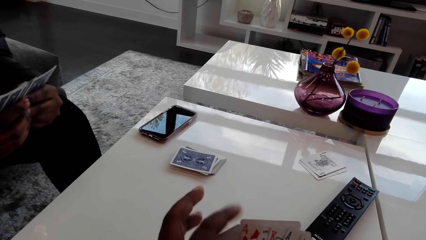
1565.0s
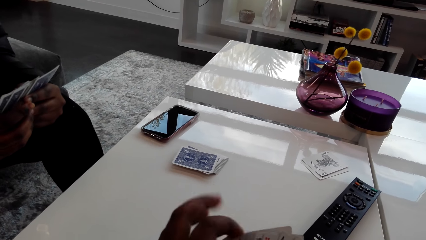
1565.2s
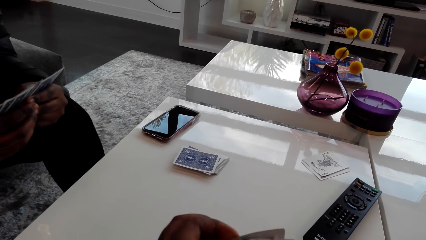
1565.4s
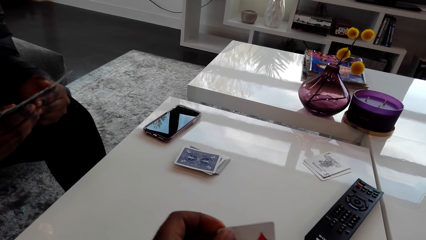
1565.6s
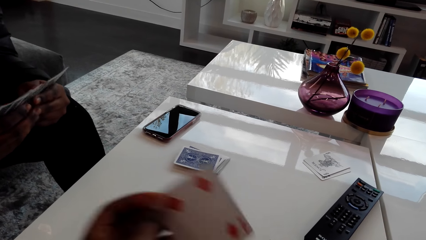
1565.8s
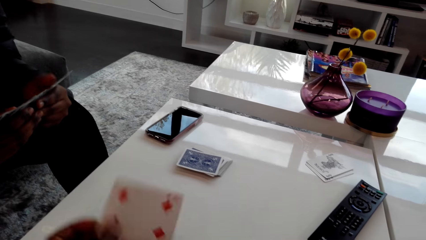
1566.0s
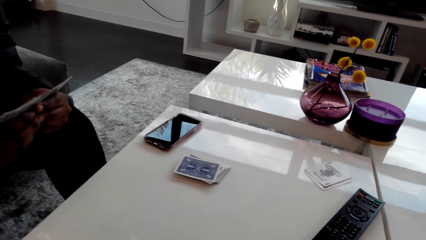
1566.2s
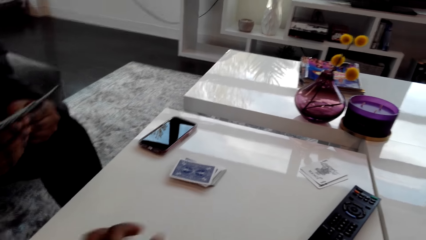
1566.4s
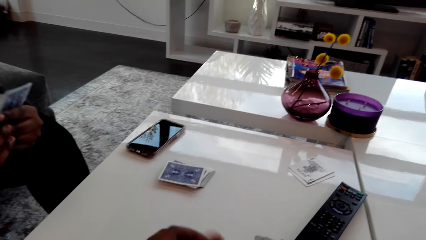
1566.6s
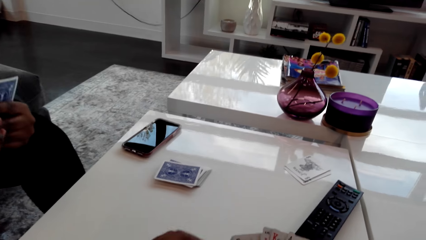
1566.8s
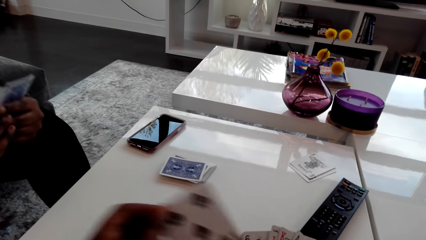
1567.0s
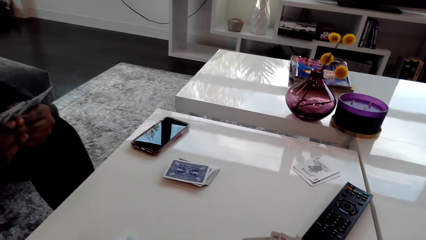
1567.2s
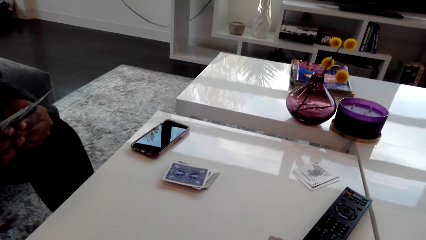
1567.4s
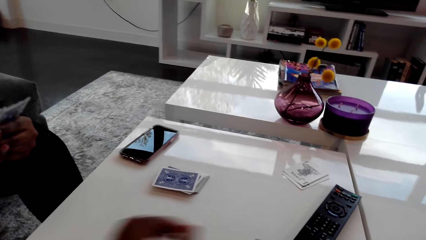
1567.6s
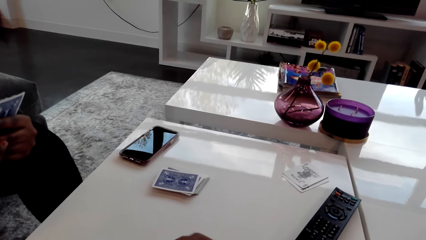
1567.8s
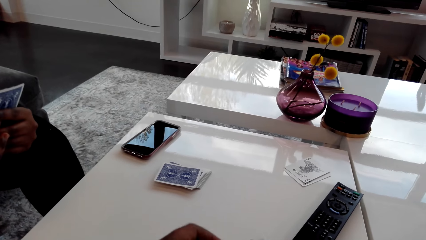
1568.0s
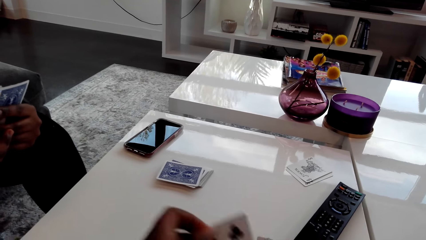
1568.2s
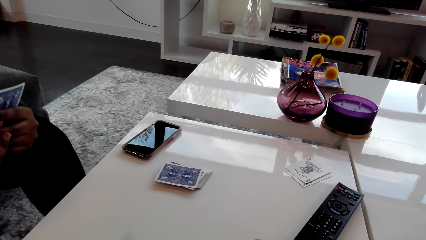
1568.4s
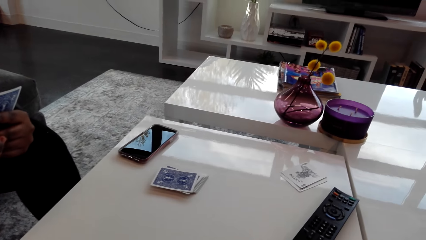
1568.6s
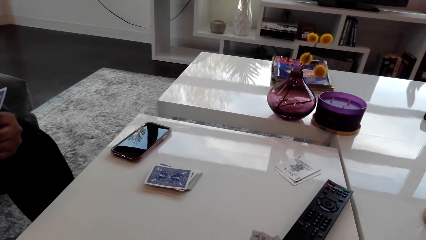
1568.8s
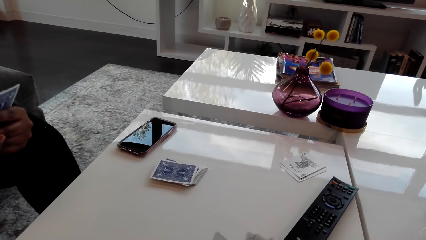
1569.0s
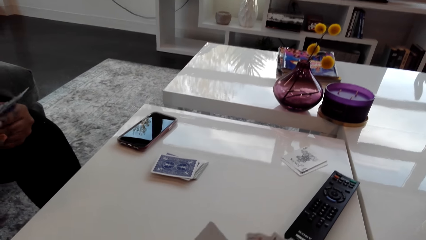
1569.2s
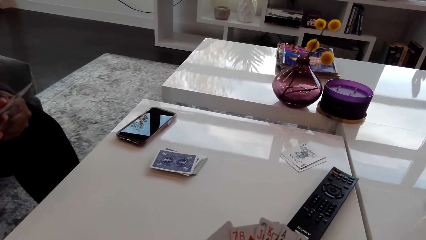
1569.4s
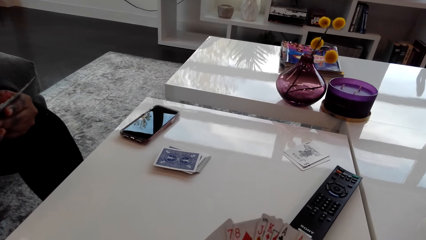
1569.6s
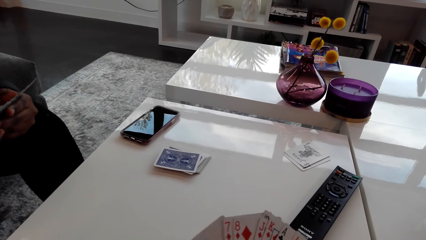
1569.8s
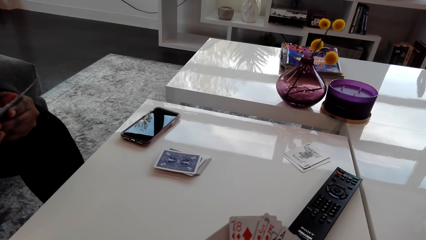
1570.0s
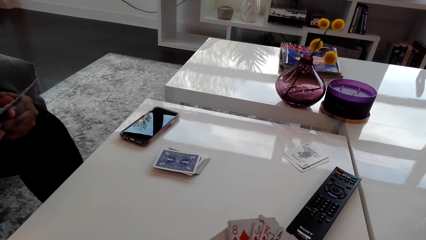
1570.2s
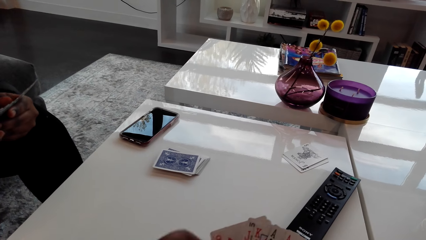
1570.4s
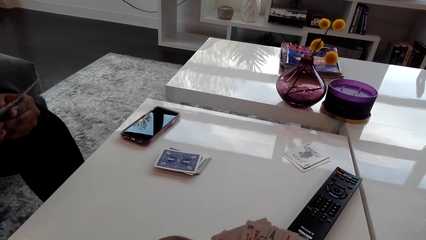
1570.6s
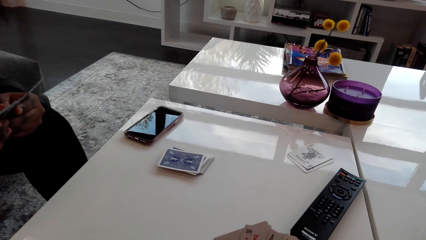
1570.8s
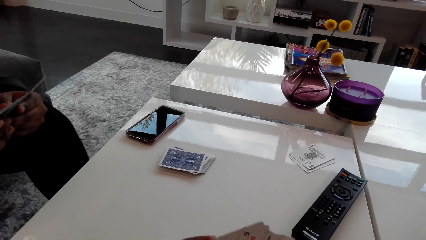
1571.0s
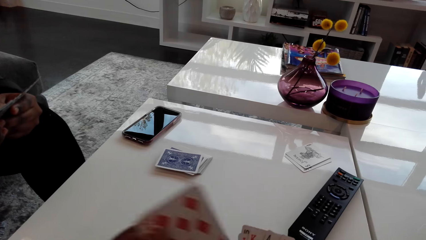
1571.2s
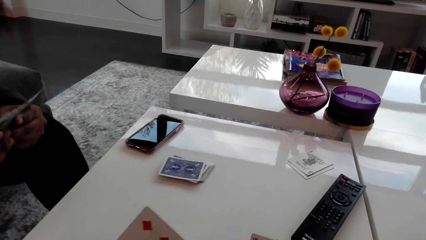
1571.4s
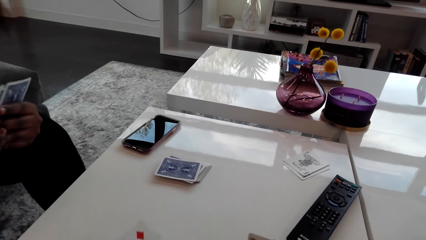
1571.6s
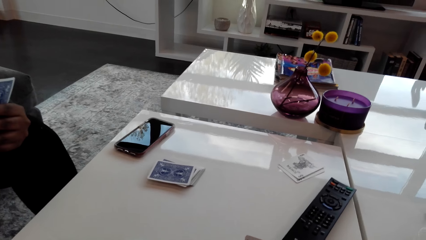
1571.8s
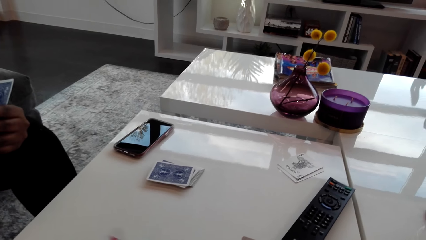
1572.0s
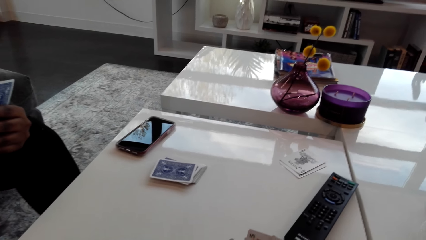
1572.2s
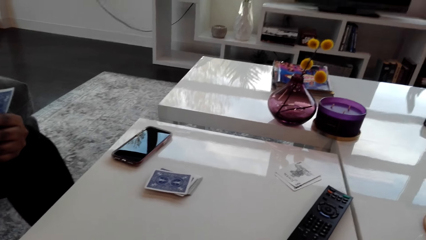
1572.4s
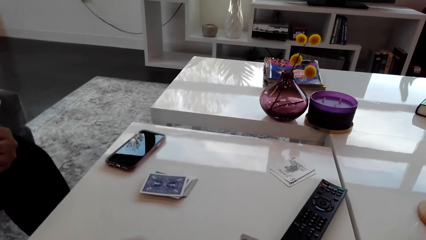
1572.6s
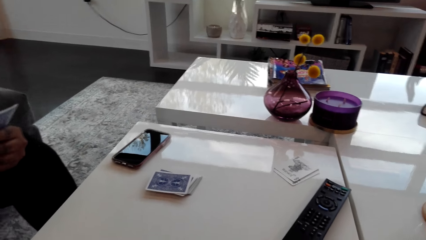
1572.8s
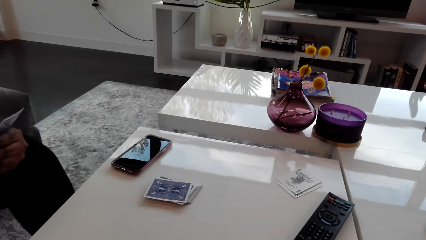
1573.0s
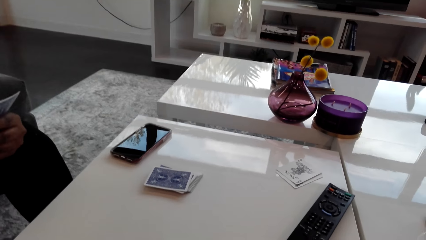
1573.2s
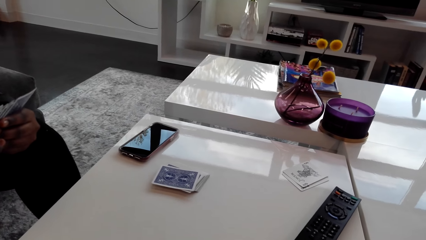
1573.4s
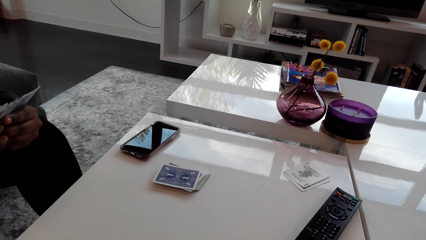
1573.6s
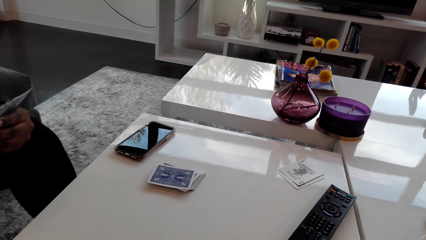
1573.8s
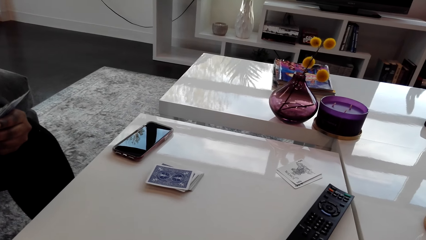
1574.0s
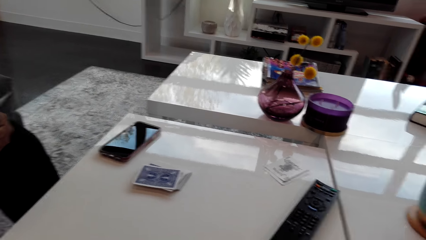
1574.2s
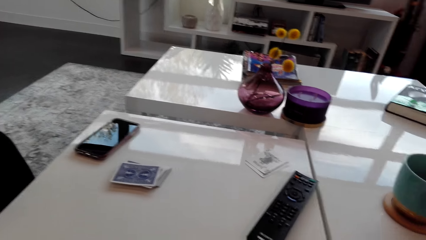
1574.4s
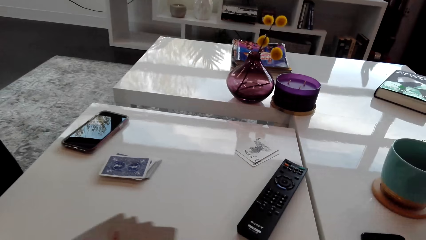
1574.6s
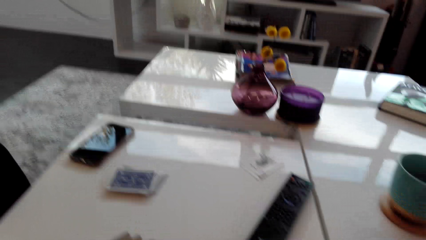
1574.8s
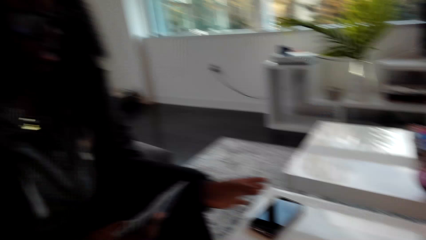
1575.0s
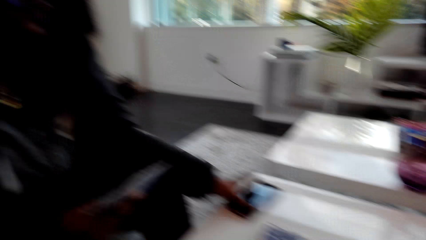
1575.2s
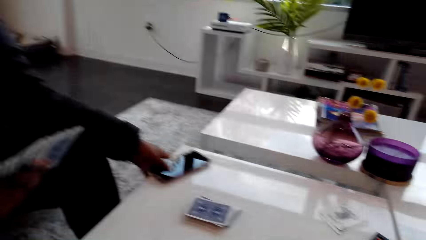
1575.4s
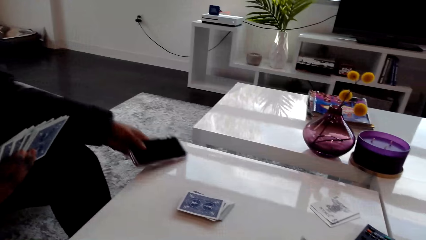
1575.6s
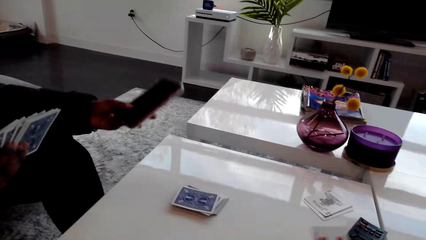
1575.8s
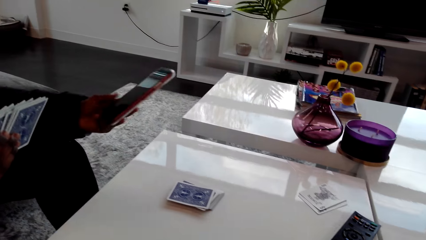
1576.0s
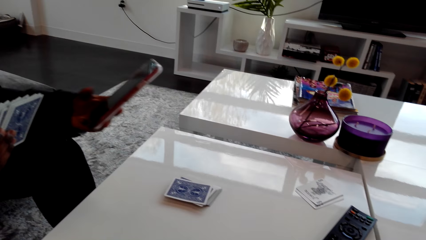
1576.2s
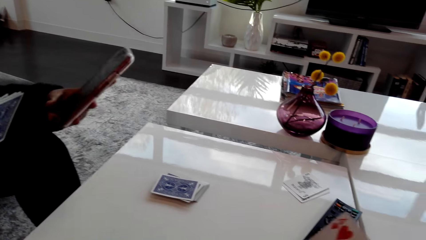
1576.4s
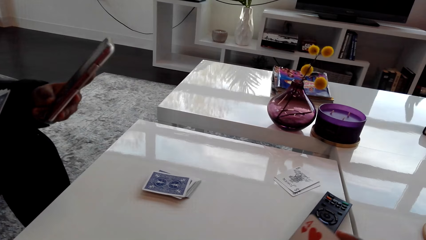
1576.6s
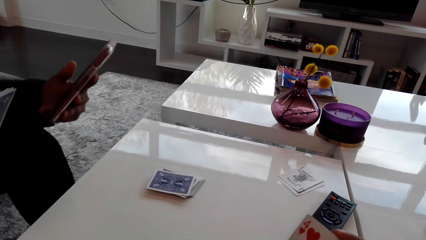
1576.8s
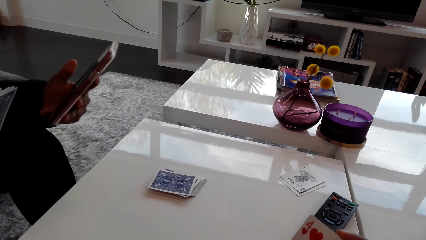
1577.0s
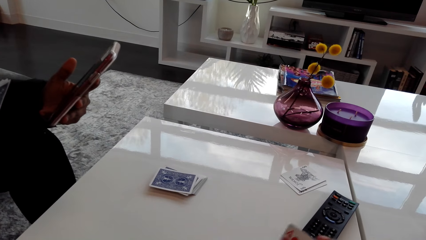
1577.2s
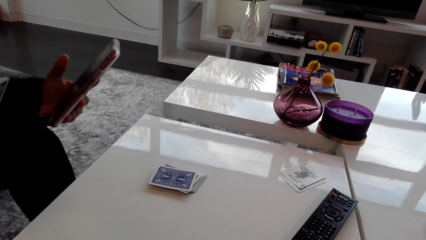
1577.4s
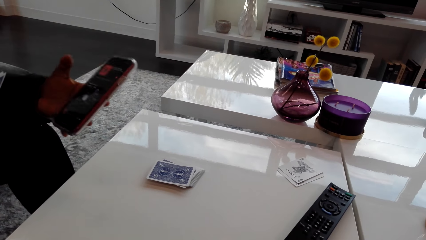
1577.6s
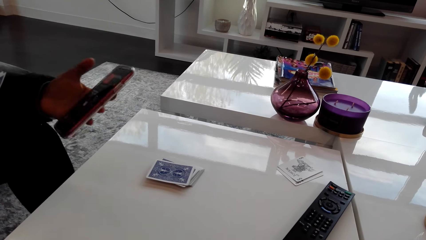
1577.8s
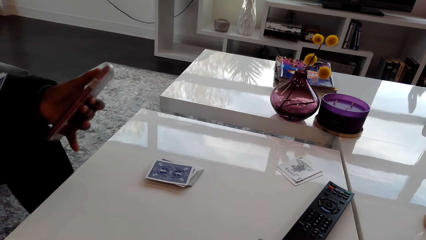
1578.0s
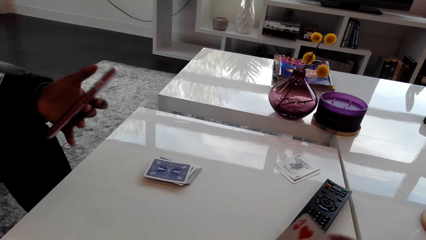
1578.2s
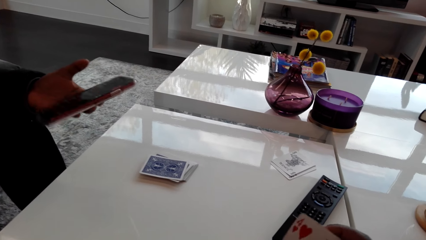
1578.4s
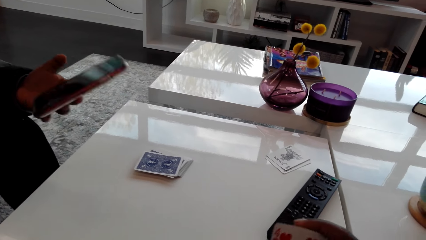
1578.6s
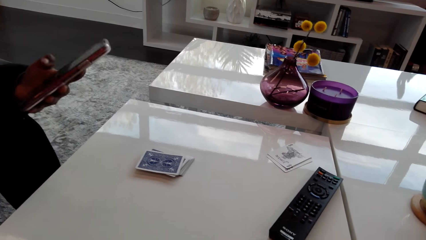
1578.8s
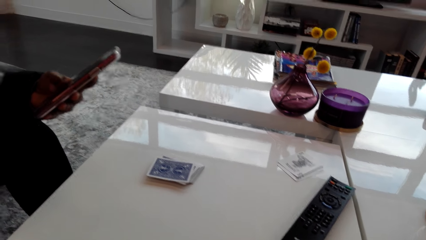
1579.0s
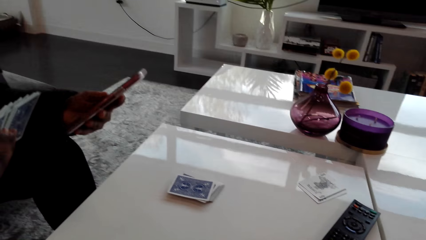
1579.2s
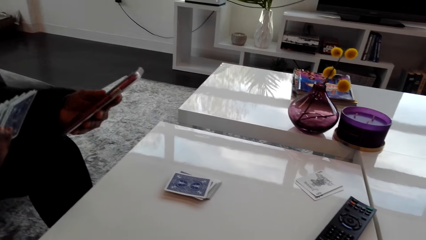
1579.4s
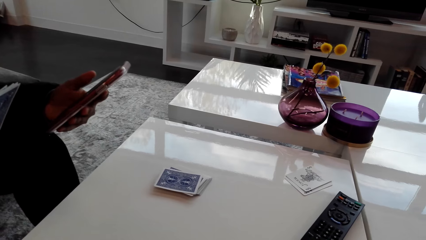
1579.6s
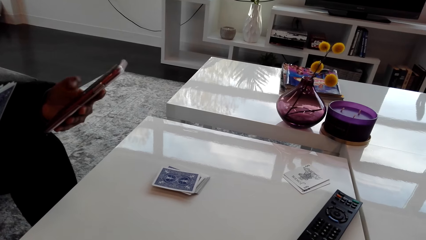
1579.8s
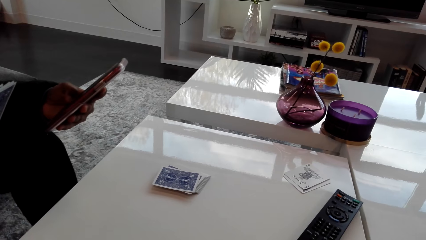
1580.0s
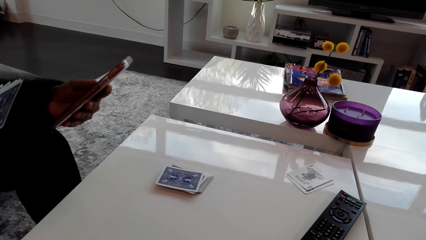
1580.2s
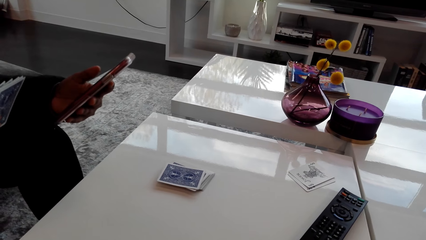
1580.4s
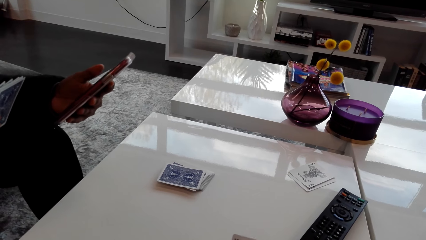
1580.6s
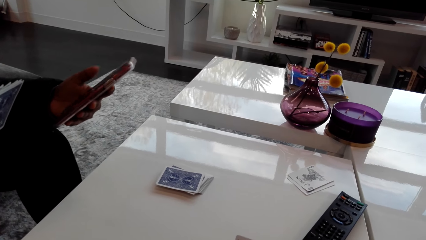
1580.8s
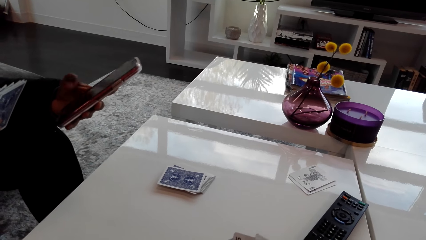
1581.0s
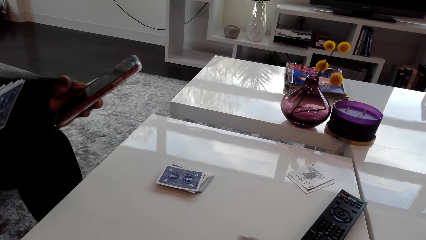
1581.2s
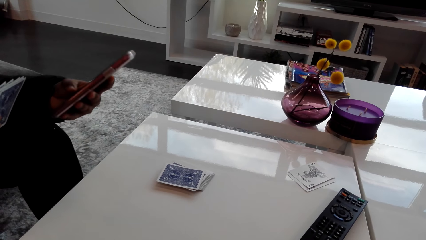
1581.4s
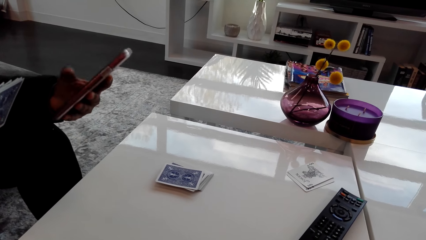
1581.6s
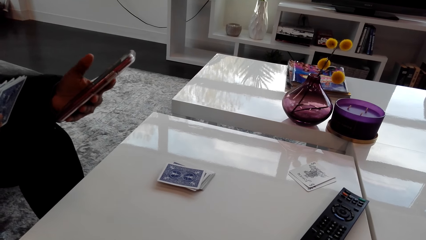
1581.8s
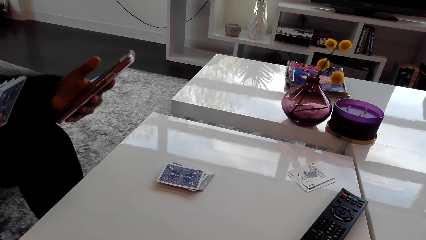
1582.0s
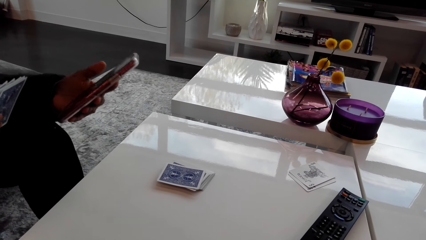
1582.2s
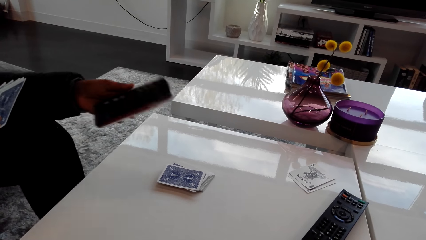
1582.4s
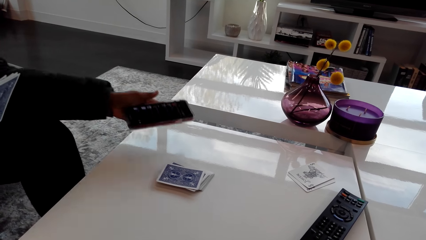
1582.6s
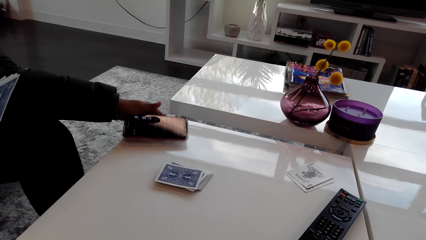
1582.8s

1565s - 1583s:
The camera wearer counts the cards. They put the cards on the table. They count the cards. They talk to a woman. The woman picks up the phone on the table with the left hand. The woman uses the phone. The woman touches the phone screen with the left hand thumb. The camera wearer talks to the woman.
